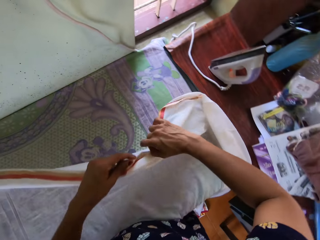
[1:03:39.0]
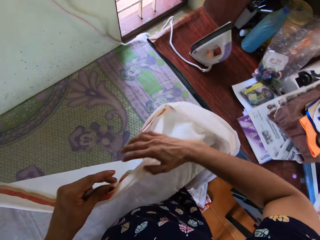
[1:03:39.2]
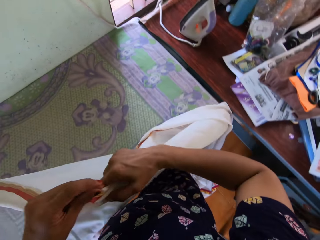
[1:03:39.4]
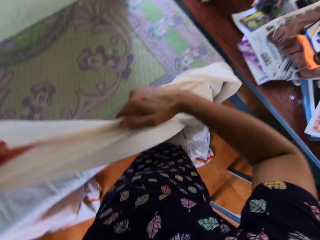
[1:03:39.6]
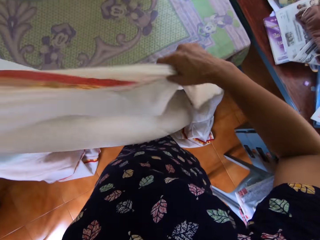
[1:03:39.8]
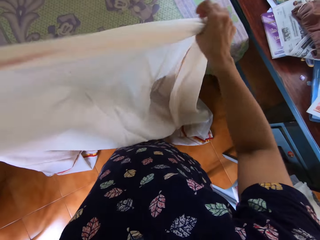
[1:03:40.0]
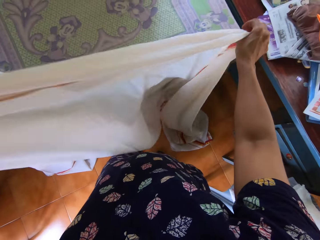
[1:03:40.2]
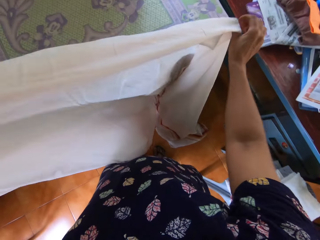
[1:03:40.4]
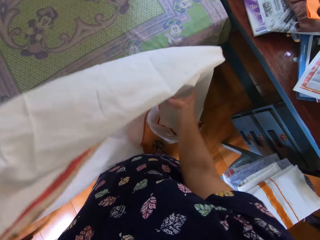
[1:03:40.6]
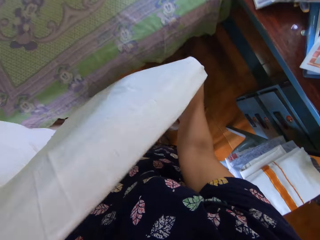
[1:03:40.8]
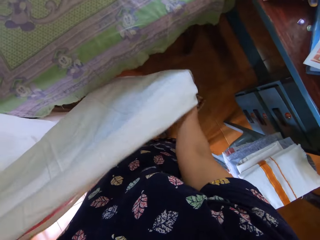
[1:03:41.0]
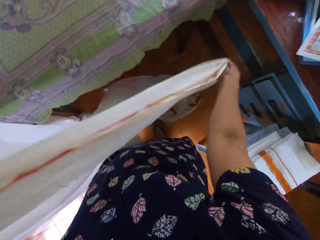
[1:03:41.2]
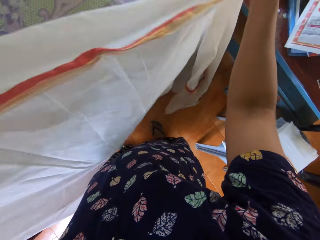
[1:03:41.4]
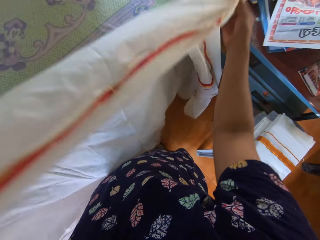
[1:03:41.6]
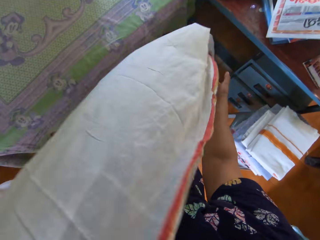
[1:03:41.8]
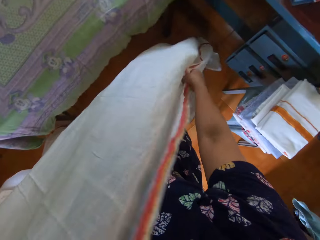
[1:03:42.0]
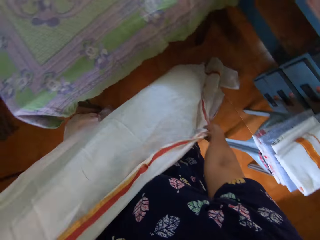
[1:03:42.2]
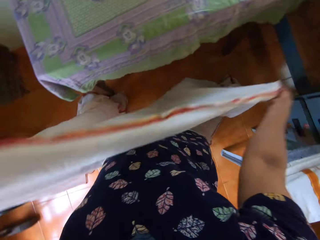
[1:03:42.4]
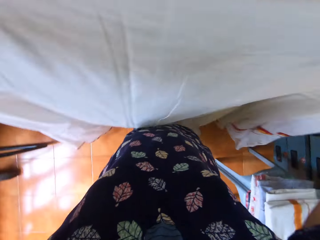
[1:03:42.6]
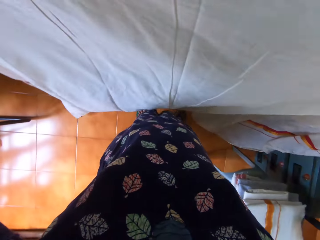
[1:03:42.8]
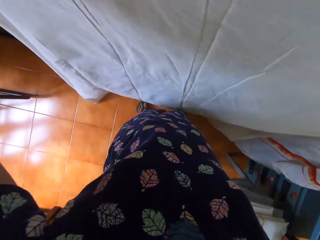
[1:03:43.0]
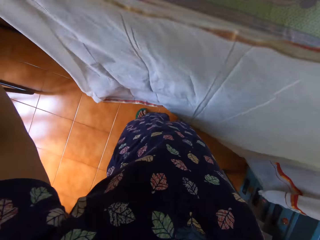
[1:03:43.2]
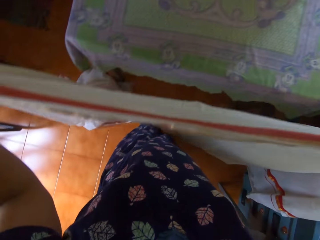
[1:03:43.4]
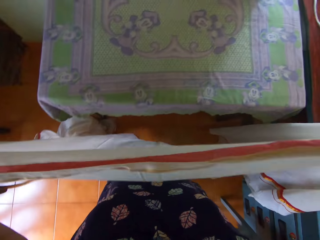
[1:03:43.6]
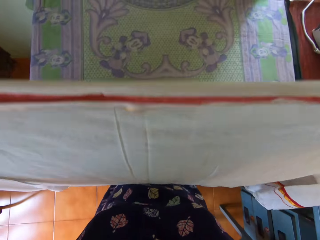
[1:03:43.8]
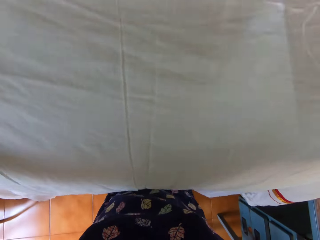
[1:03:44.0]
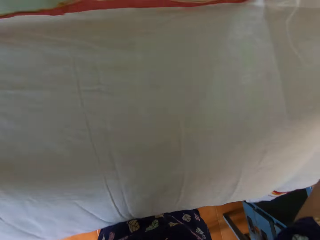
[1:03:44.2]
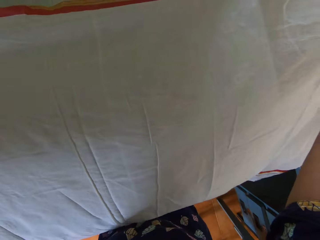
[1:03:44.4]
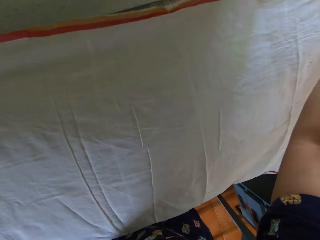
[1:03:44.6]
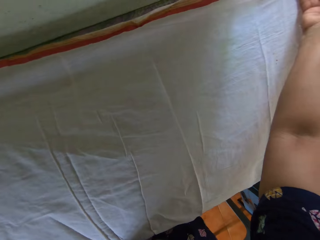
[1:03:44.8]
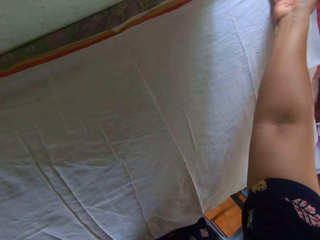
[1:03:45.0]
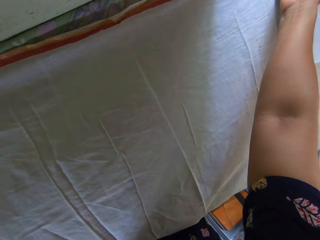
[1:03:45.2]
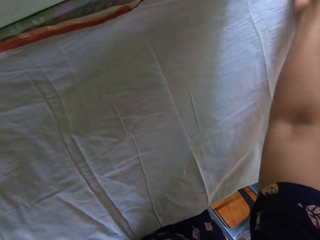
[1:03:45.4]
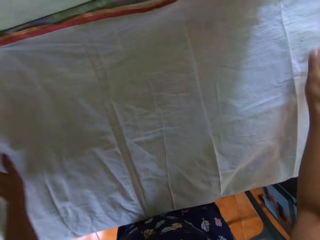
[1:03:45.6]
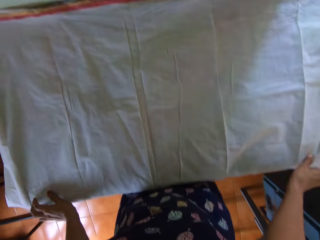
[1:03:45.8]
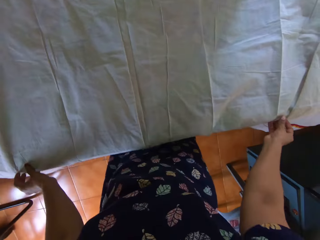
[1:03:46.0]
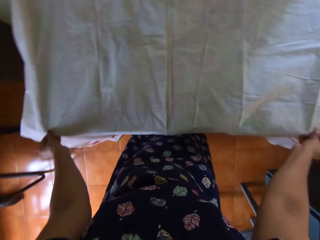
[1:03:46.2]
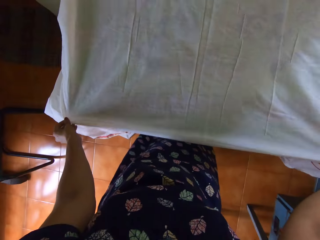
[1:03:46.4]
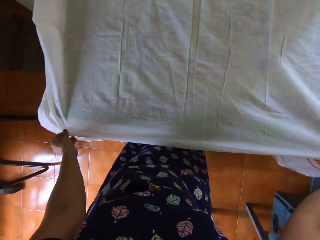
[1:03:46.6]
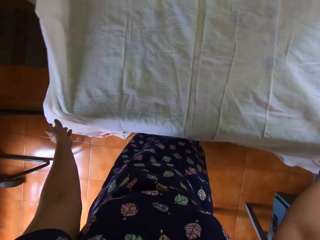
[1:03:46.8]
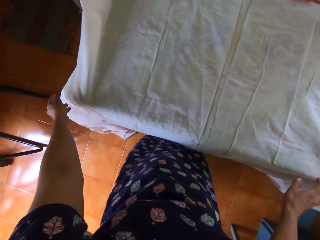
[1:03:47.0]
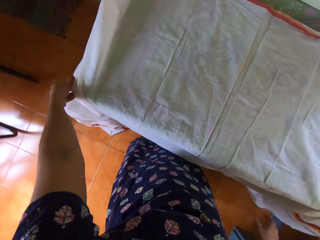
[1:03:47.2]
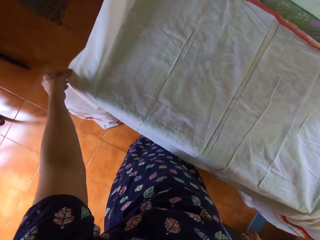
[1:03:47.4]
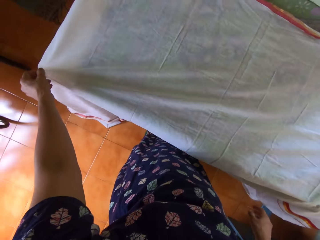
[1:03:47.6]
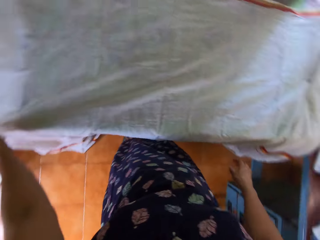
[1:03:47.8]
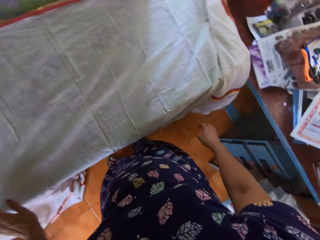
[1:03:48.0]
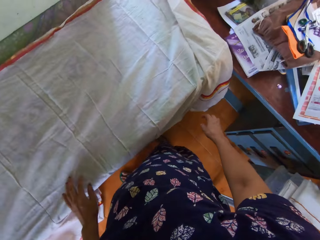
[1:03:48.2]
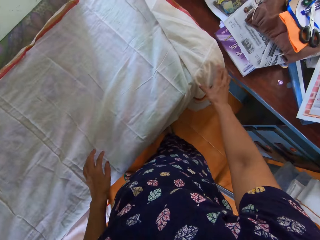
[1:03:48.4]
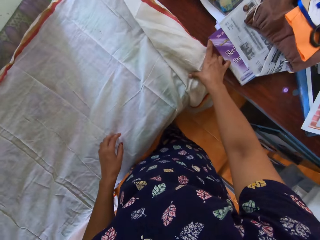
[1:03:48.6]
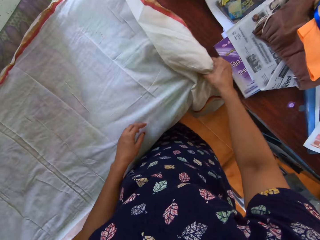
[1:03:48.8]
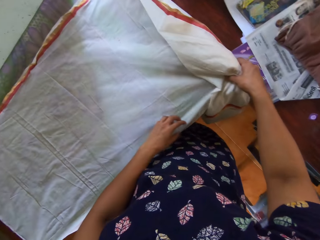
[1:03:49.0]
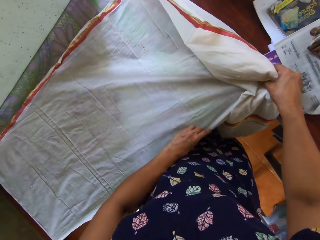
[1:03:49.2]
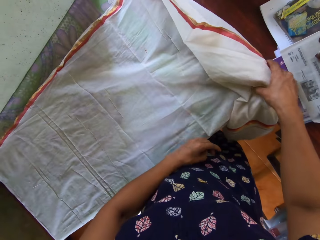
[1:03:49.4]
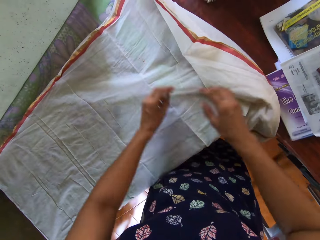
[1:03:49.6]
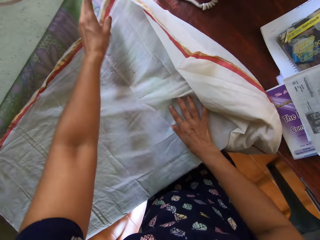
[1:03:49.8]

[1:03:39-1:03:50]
The camera wearer stretches the piece of cloth. They pick up the bedsheet from the pressing table with both hands. They put the piece of cloth on the iron table. They spread the bedsheet on the pressing table with both hands. They stretch the piece of cloth. They do so again.

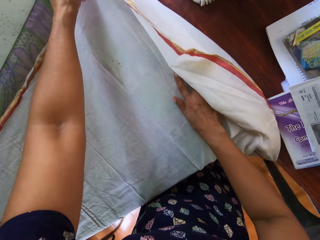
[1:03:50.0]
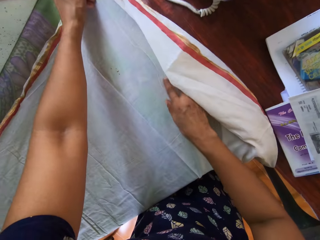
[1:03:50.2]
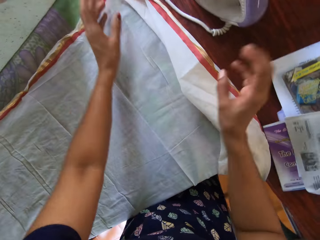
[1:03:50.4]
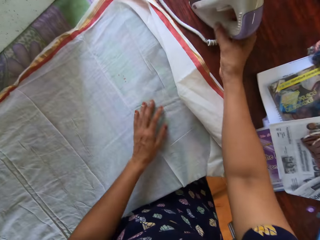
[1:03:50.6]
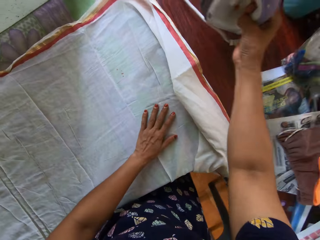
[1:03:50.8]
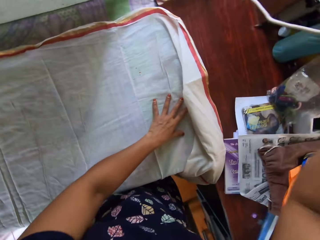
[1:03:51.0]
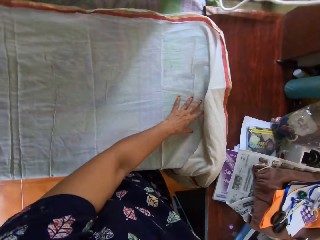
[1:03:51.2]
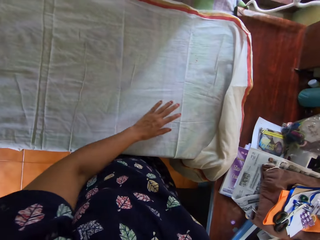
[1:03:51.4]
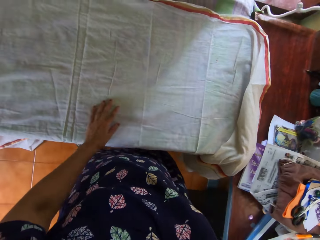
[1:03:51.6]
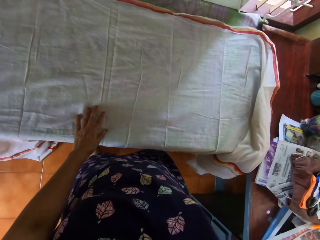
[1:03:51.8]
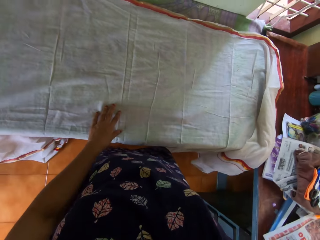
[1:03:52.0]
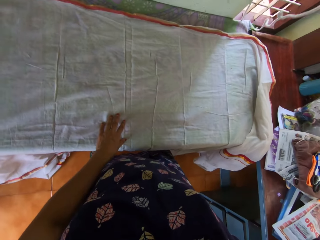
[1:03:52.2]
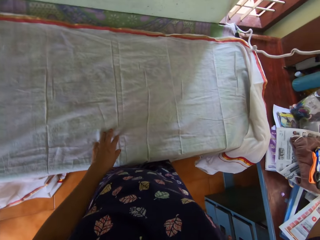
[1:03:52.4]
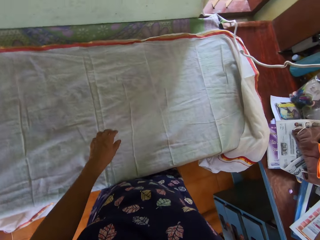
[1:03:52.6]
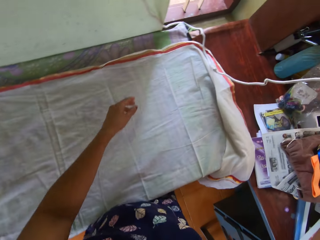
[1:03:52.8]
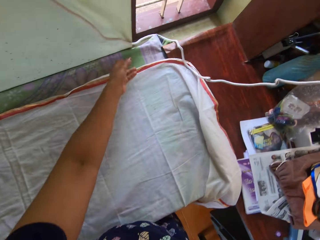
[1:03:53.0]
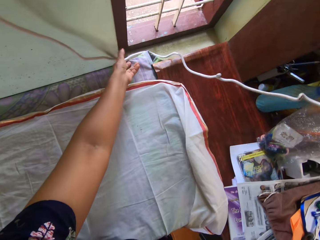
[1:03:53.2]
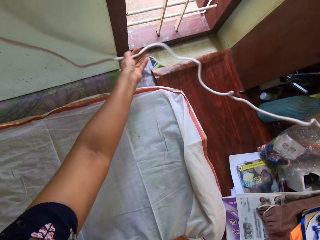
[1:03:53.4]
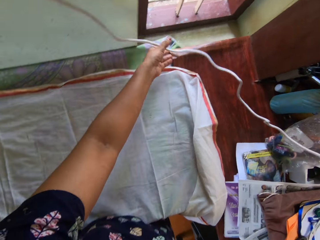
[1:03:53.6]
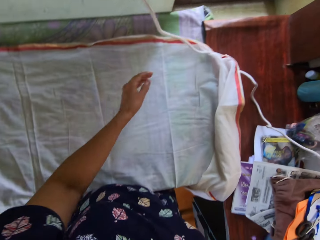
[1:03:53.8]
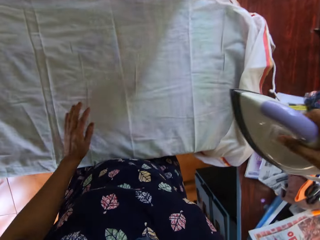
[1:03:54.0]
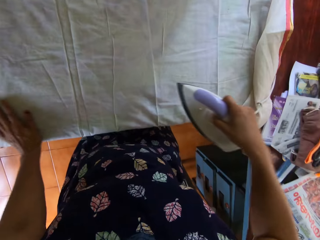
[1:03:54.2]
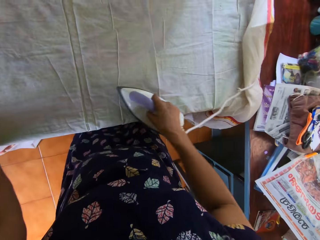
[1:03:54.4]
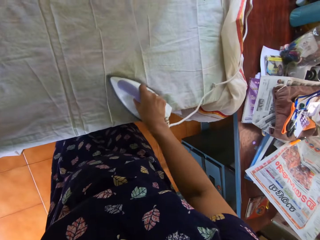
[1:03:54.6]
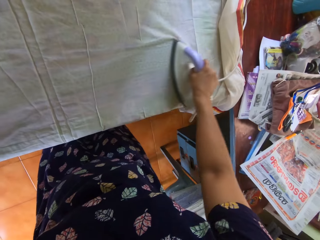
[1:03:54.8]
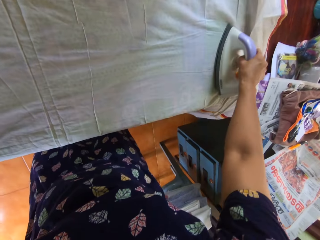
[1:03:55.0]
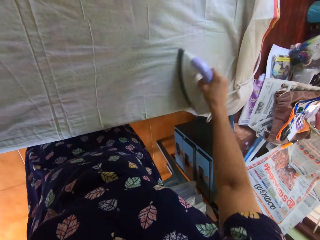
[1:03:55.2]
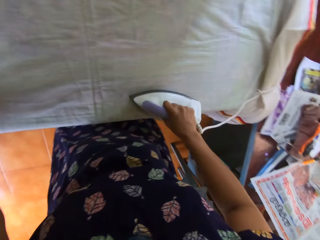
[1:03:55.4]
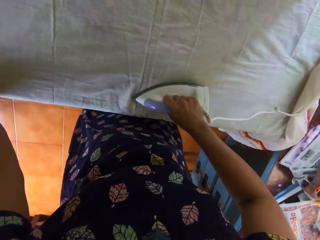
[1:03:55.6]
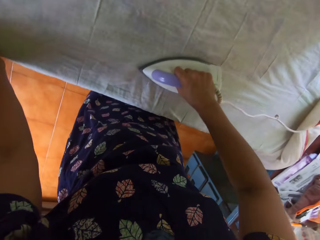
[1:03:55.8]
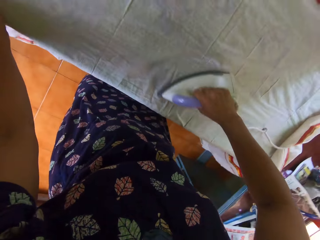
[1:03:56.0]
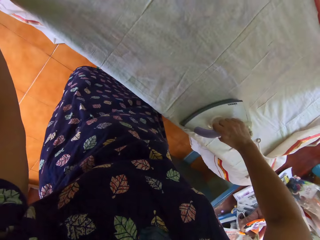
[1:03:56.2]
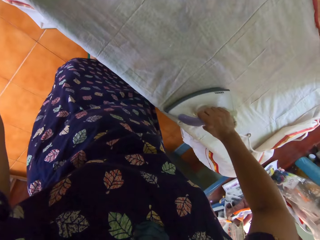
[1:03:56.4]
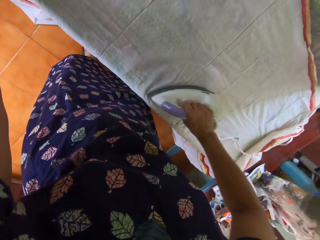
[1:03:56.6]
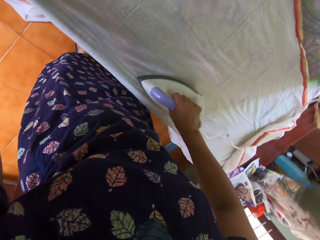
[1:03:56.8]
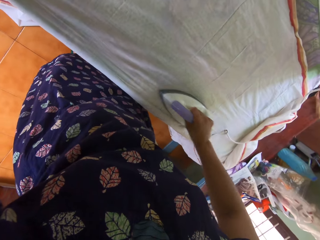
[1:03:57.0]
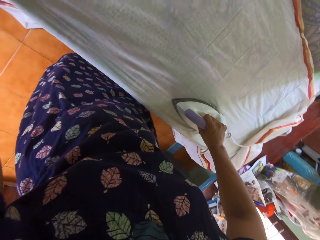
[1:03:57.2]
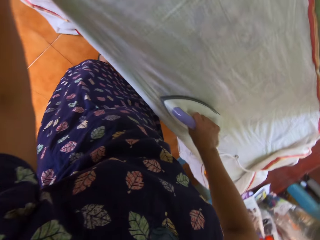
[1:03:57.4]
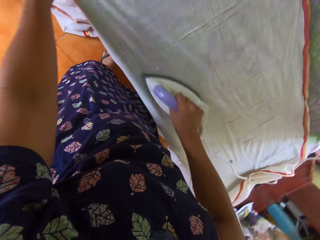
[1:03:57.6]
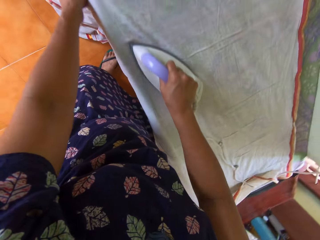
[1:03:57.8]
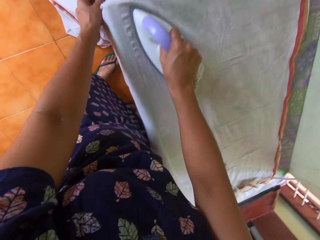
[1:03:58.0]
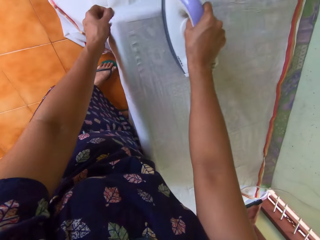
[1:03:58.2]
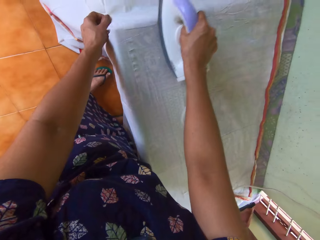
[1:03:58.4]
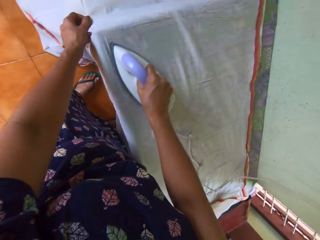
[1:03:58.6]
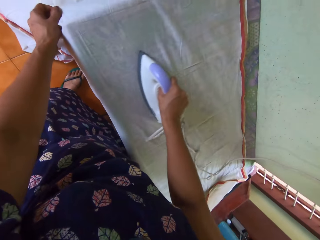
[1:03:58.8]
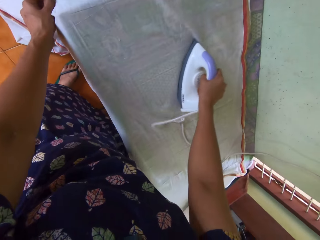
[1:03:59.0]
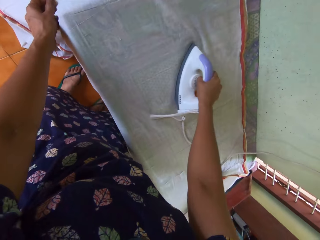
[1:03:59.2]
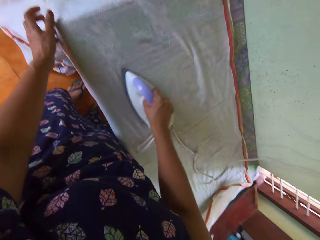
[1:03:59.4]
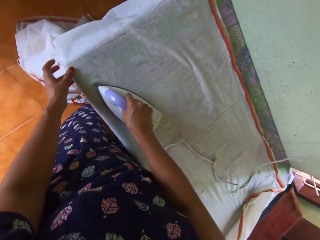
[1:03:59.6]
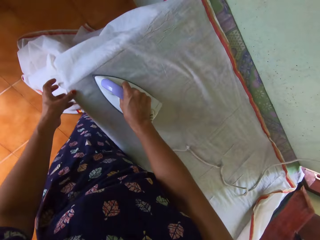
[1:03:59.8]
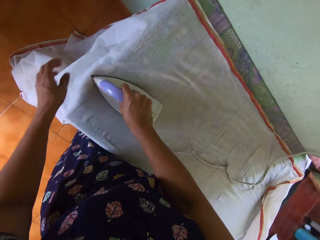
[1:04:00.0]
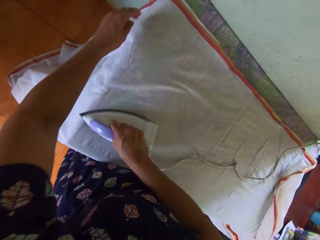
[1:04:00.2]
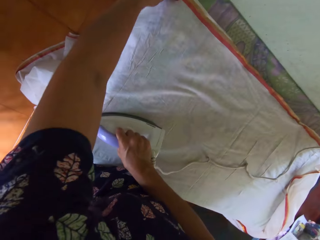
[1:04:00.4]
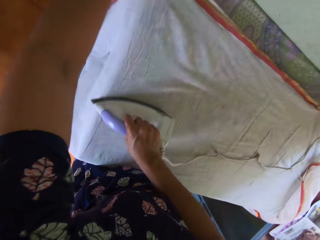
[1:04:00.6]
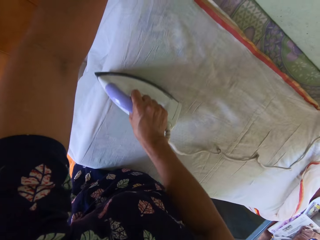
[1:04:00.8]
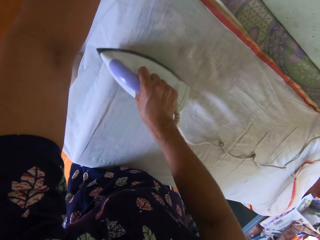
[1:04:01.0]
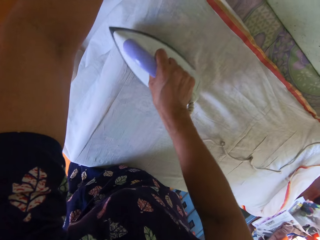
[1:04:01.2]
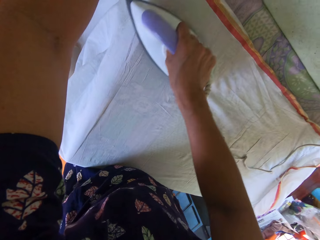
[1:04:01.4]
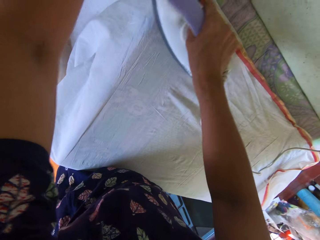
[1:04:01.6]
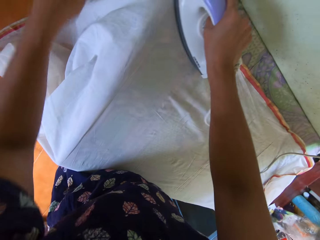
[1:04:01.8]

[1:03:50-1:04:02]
The camera wearer picks up the pressing iron from the desk with her right hand. She holds the piece of cloth on the iron table. She moves the iron cable. She presses the bedsheet on the pressing table with the iron in her right hand. She holds the piece of cloth. She does so again. She stretches the piece of cloth.
